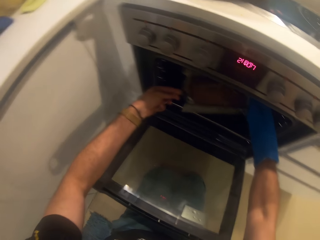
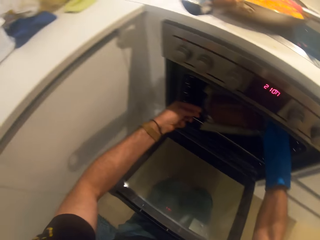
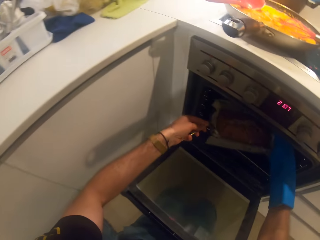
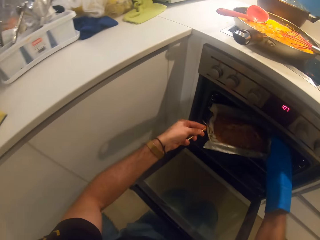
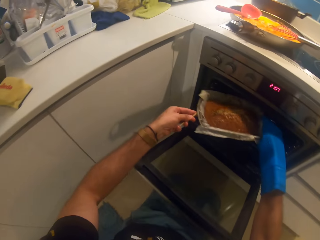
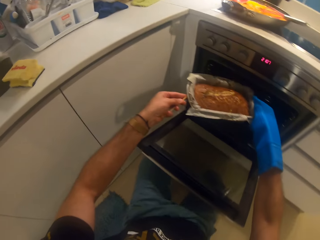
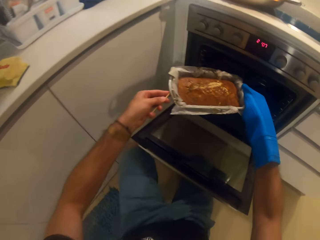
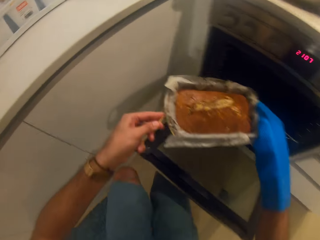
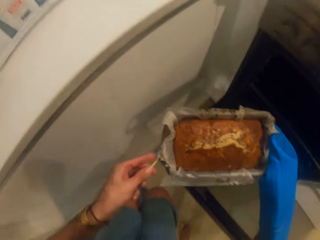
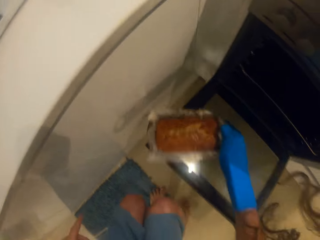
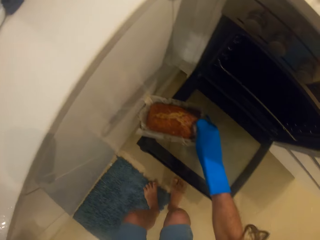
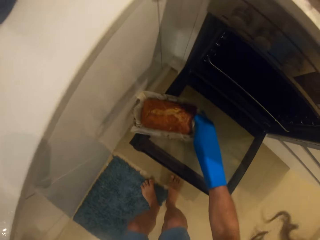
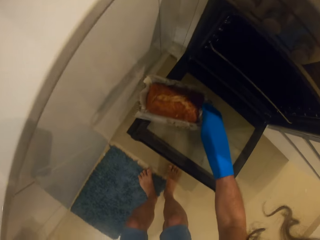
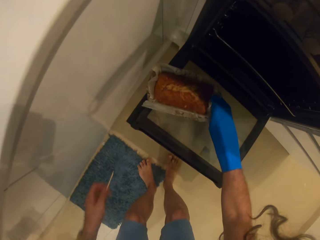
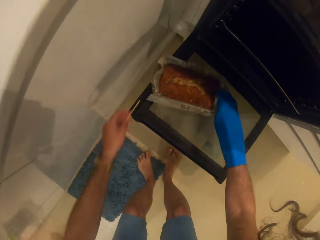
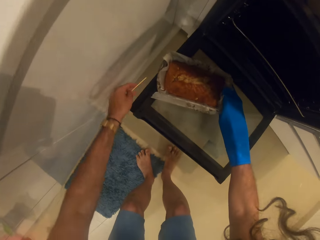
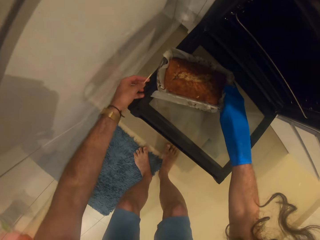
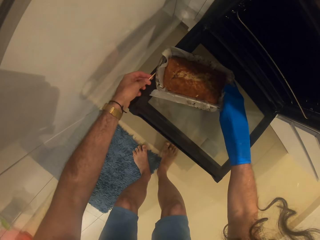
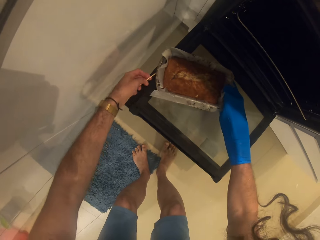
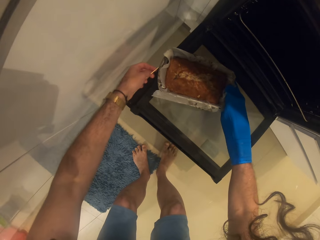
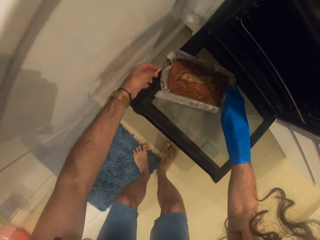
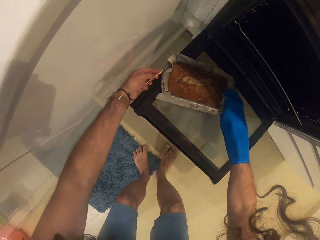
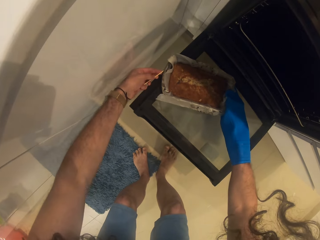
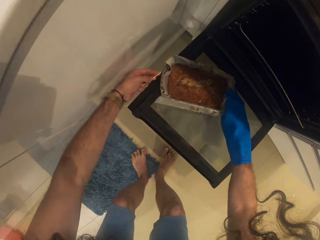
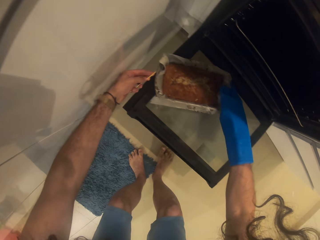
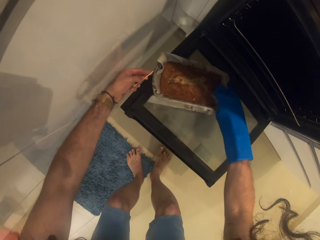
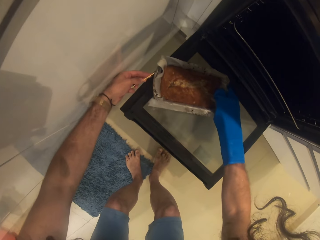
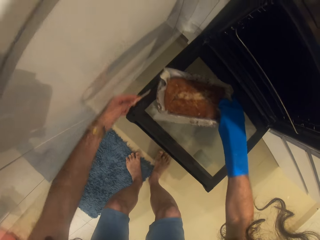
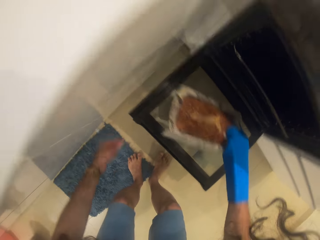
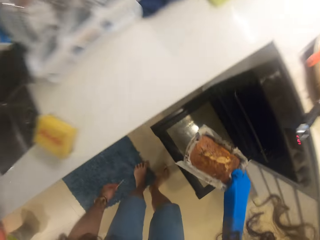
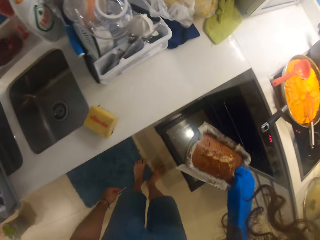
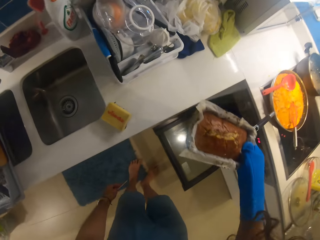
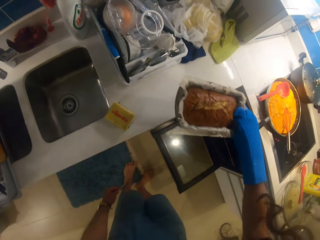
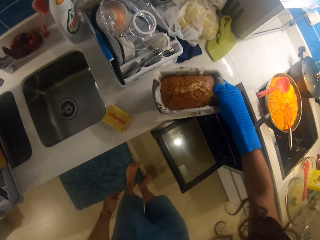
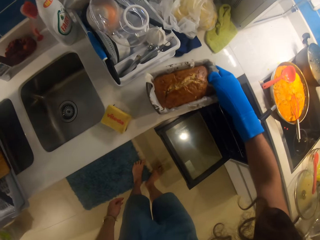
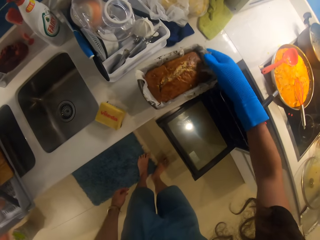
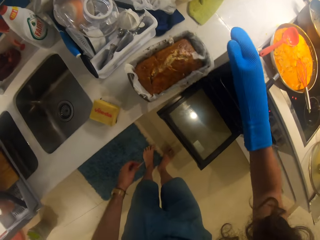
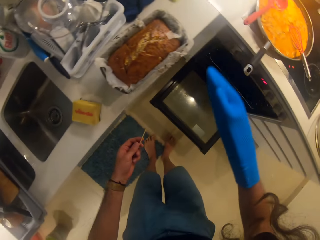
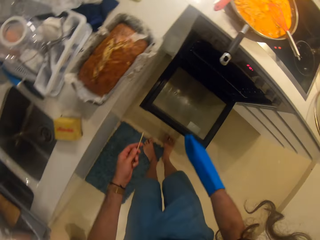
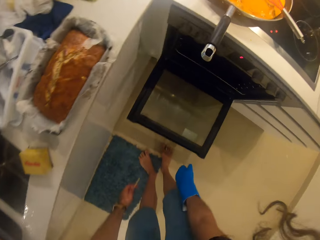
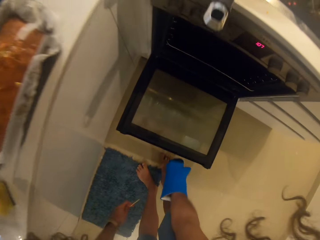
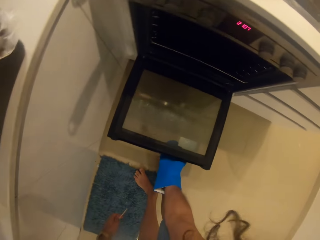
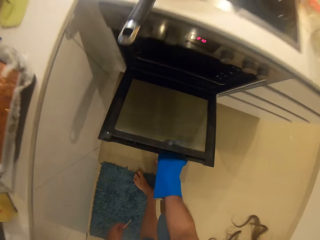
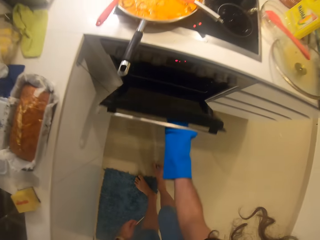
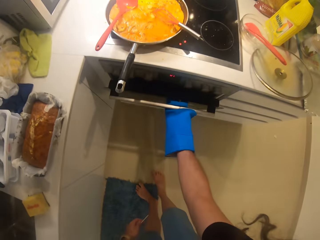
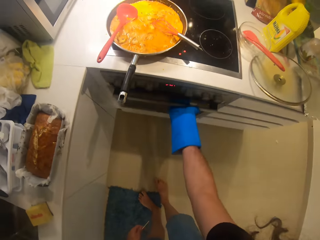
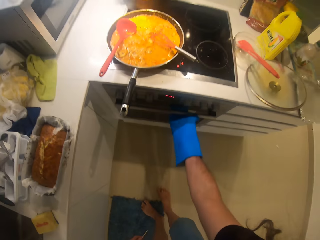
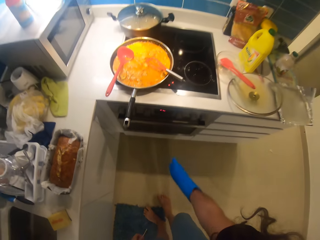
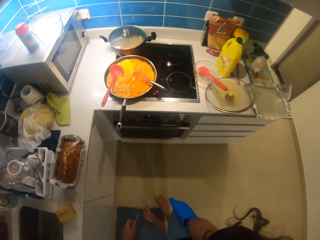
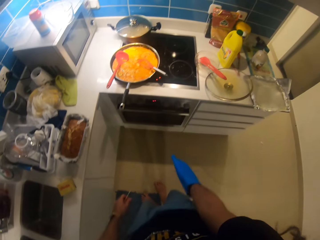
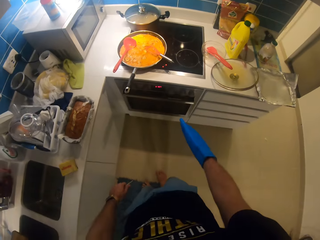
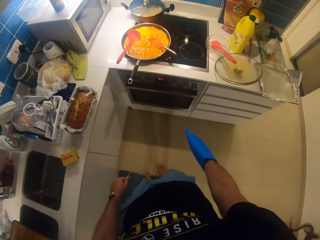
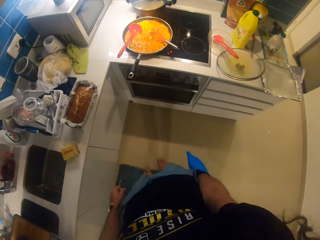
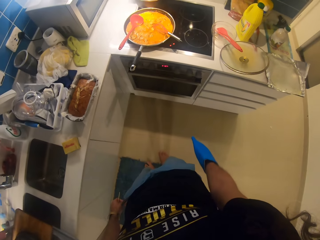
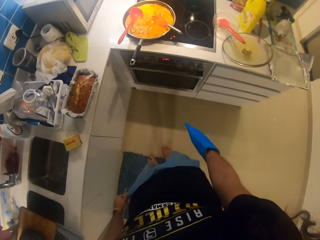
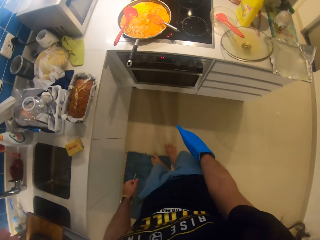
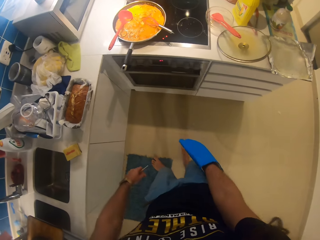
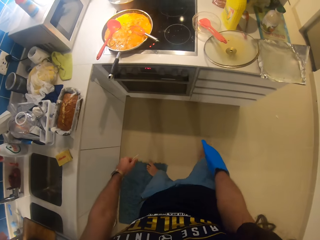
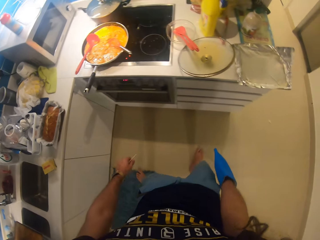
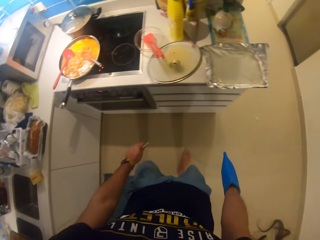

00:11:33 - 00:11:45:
The camera wearer drops the cake. They carry the cake. They place the cake on the countertop. They close the oven.

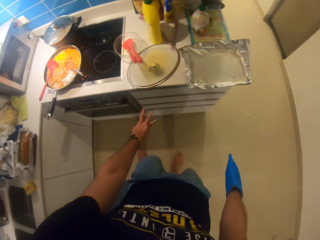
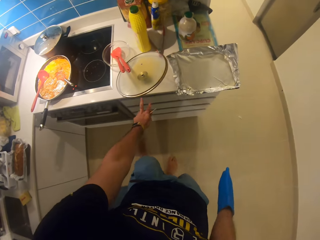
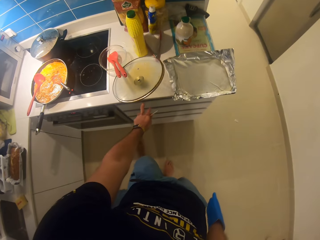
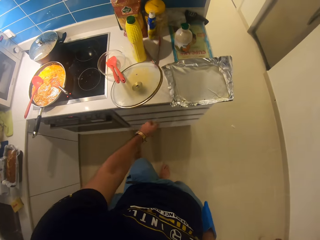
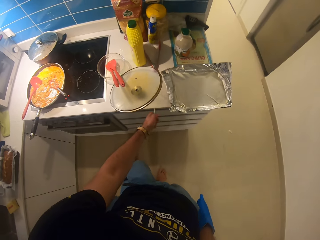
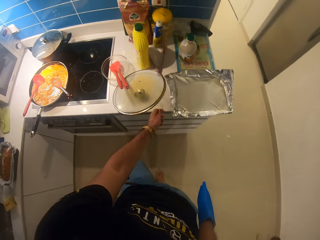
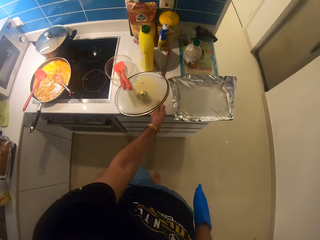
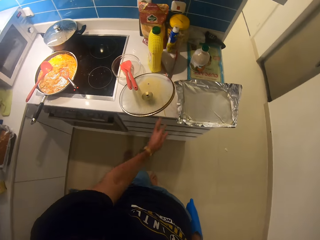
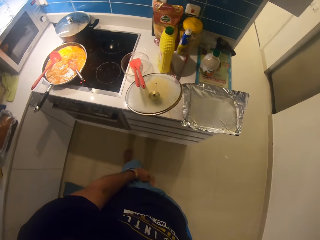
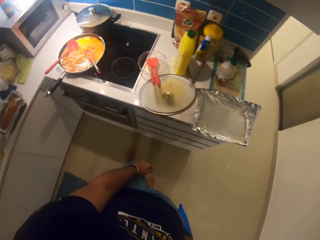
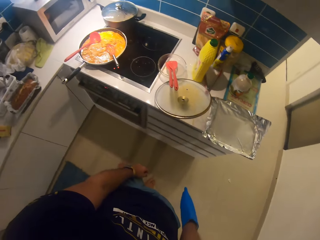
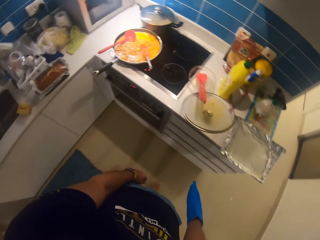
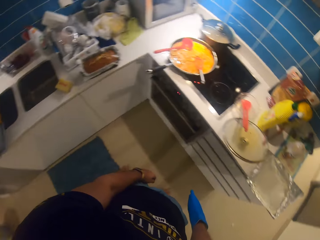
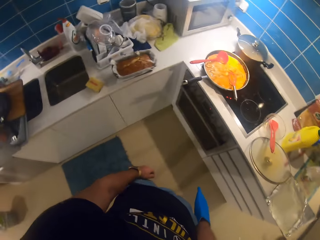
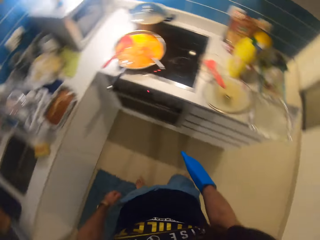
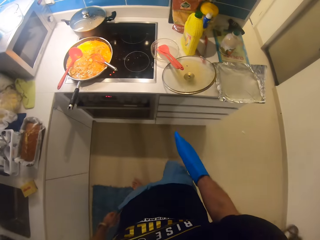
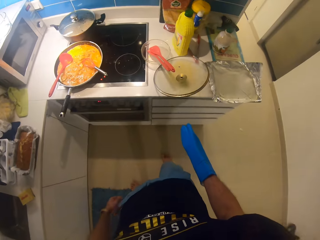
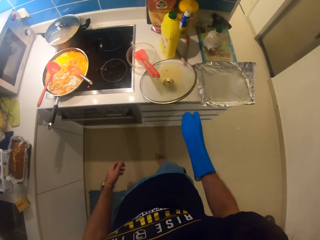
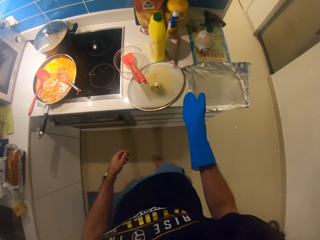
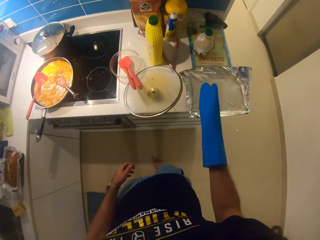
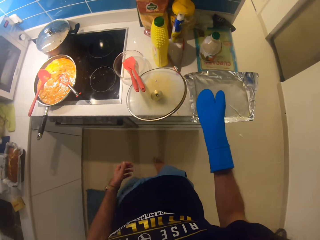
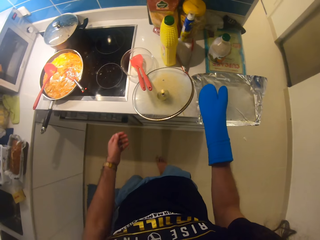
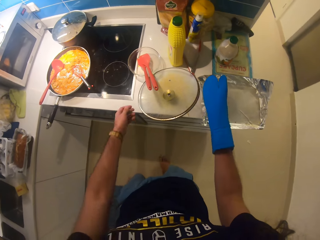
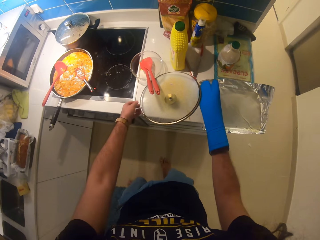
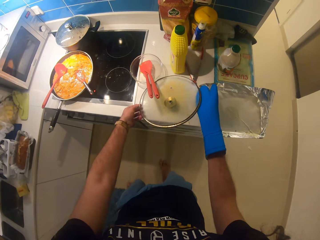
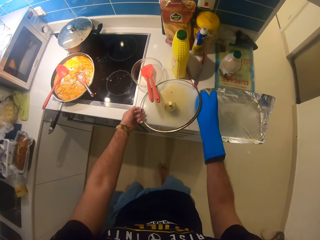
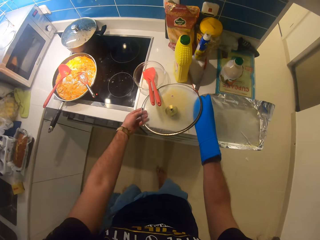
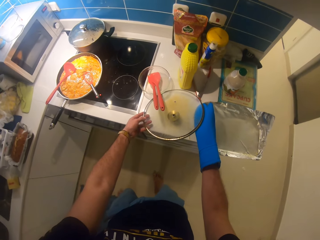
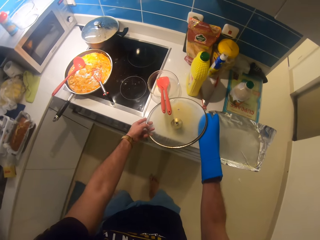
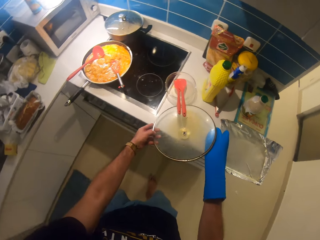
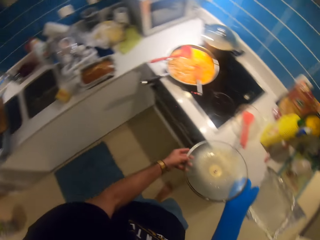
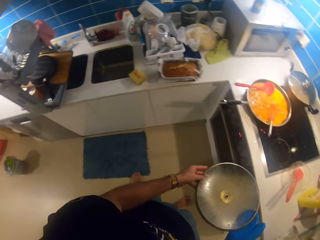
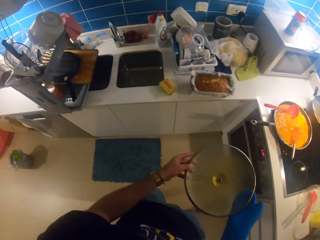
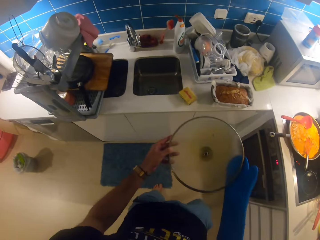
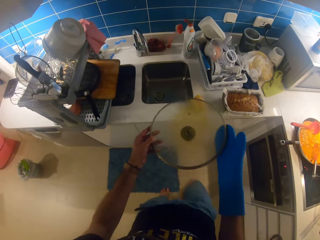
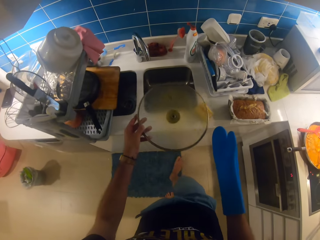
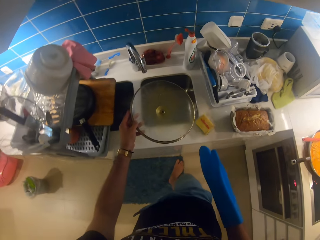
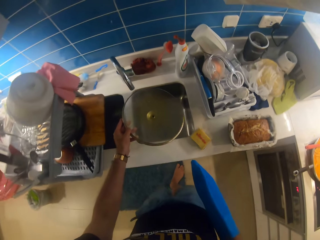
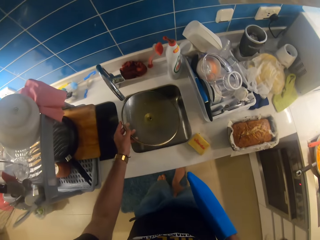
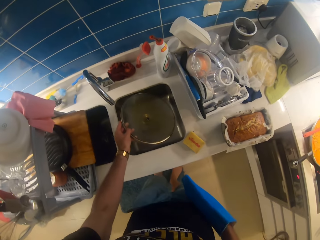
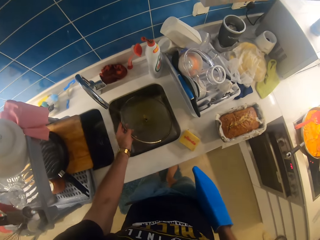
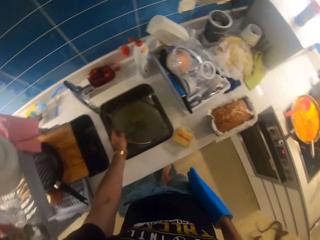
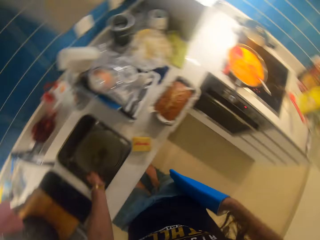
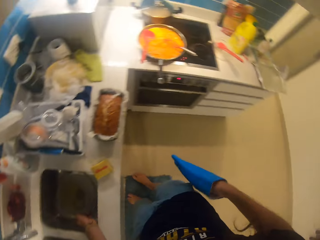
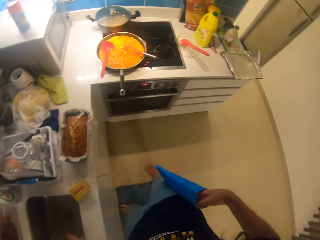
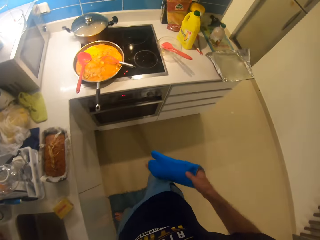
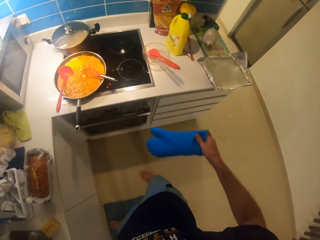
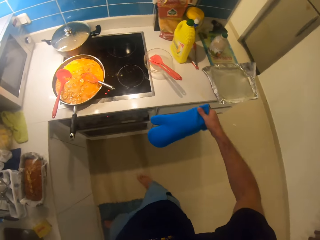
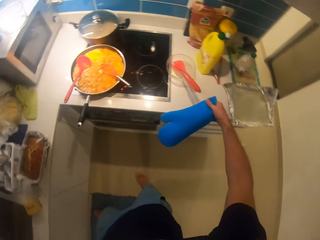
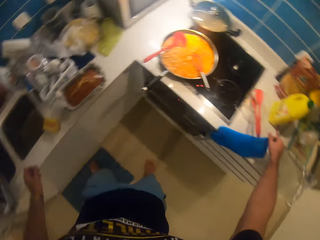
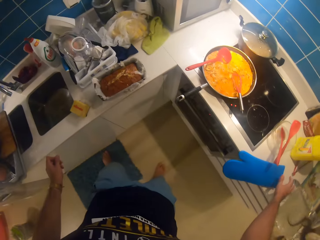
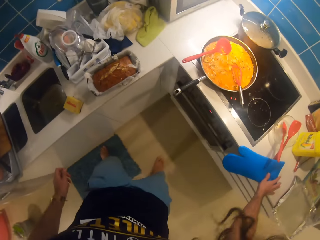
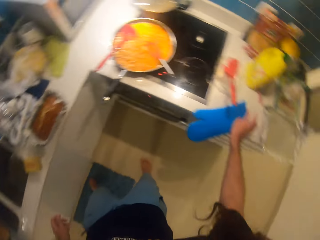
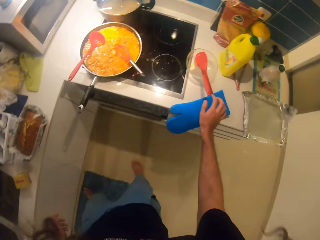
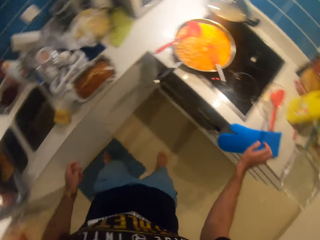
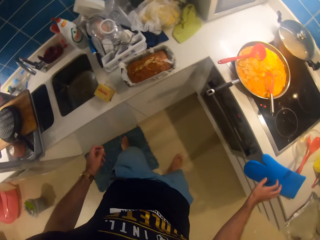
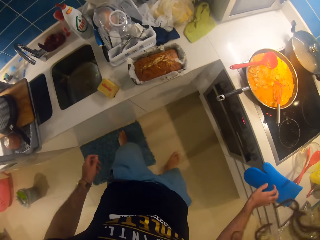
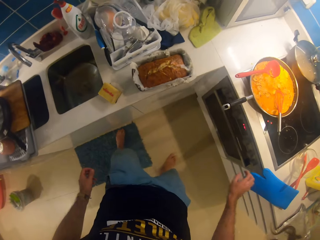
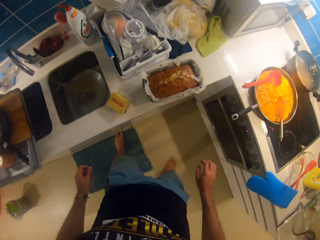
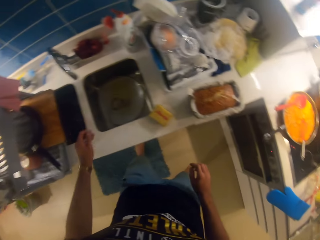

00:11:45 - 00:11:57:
The camera wearer puts the skewer on the kitchen surface. They pick up the lid of the pot. They take the lid to the sink. They put the lid in the sink. They put the glove on the kitchen surface.
